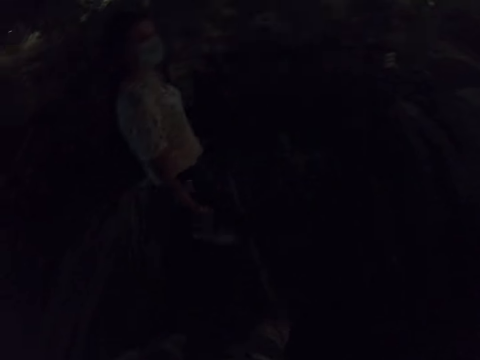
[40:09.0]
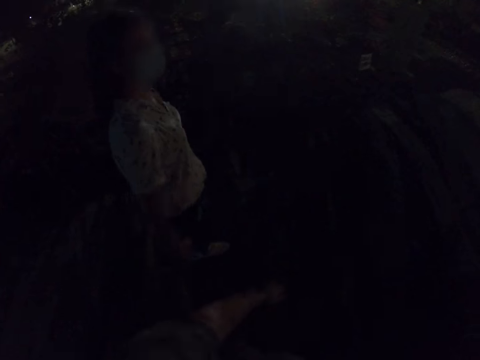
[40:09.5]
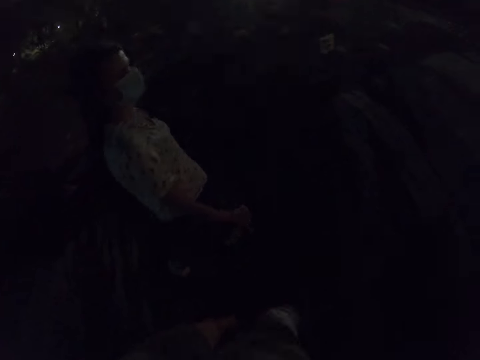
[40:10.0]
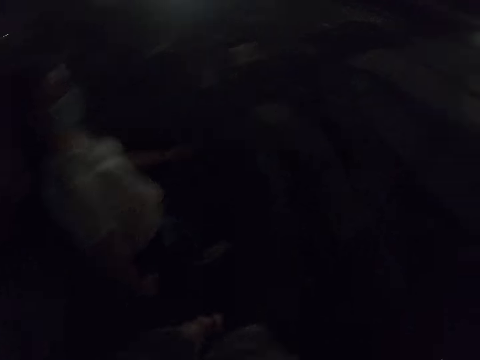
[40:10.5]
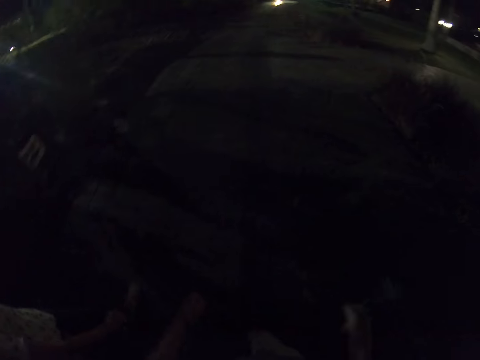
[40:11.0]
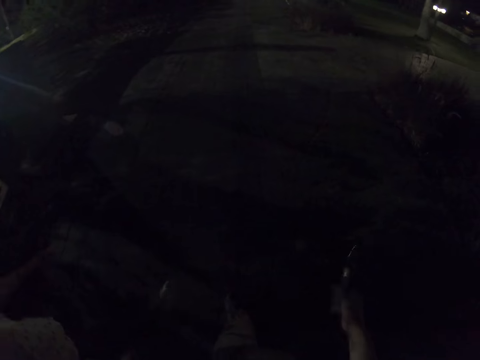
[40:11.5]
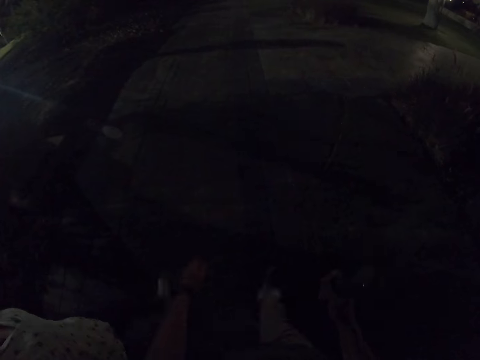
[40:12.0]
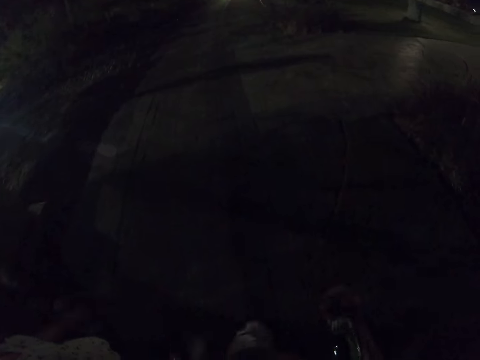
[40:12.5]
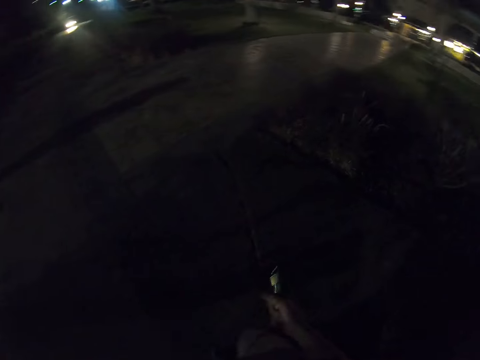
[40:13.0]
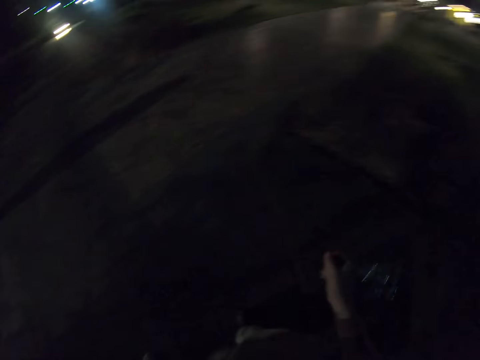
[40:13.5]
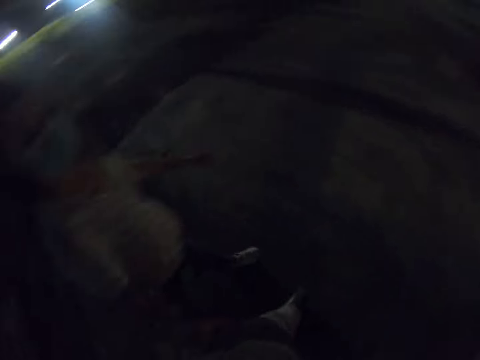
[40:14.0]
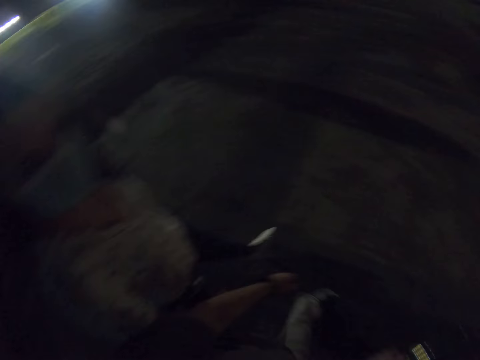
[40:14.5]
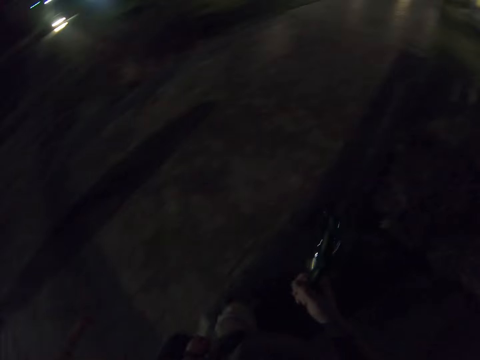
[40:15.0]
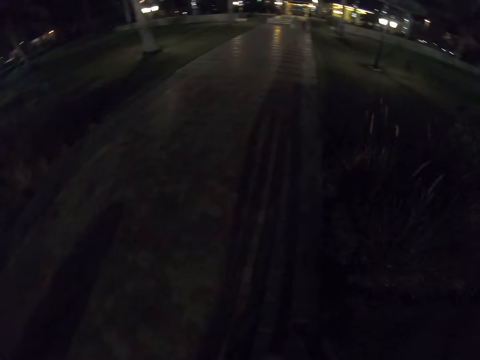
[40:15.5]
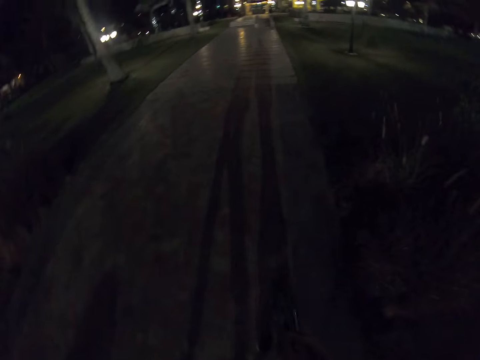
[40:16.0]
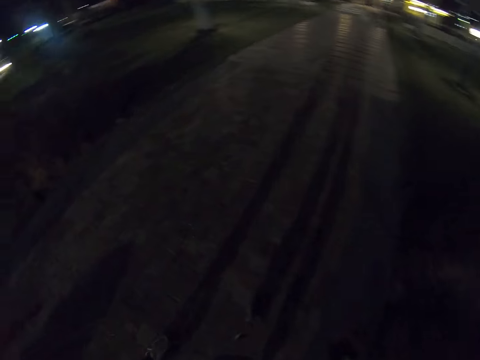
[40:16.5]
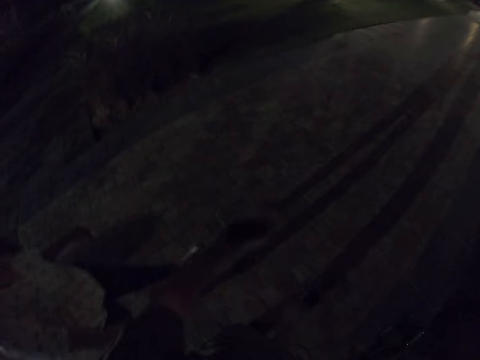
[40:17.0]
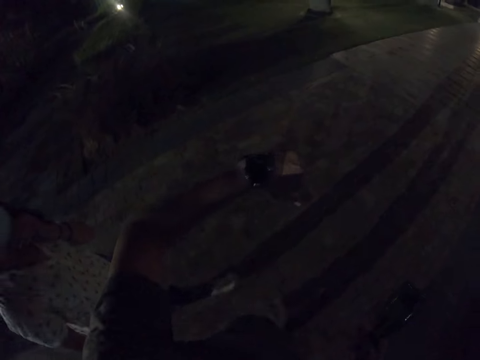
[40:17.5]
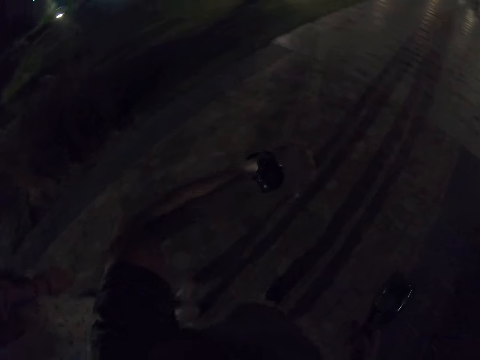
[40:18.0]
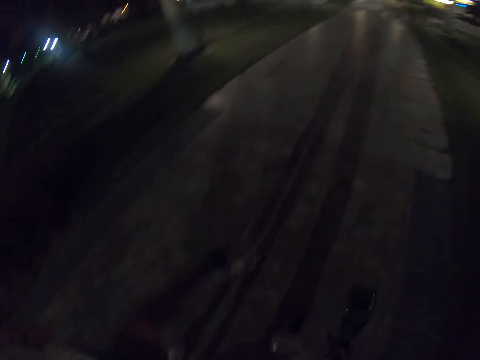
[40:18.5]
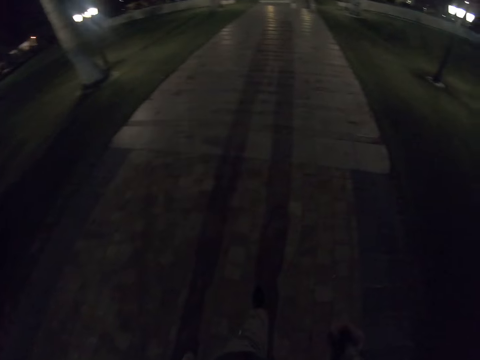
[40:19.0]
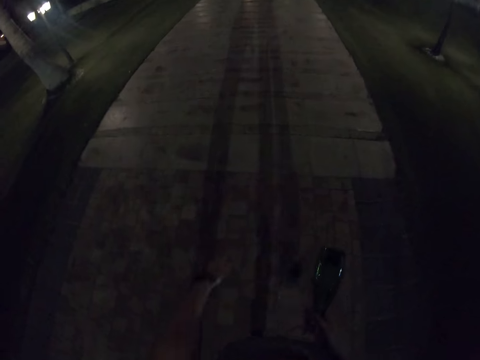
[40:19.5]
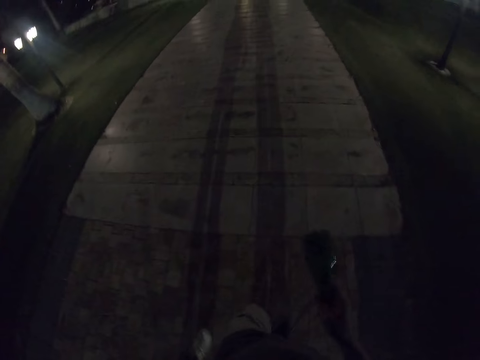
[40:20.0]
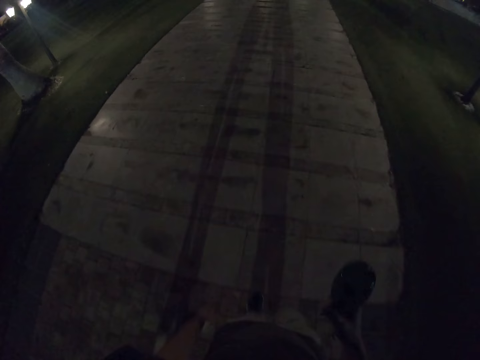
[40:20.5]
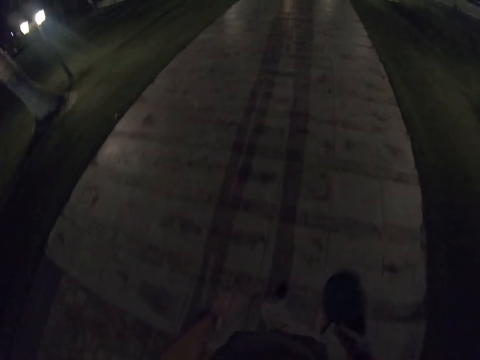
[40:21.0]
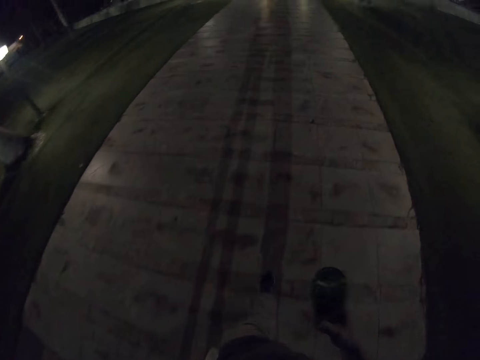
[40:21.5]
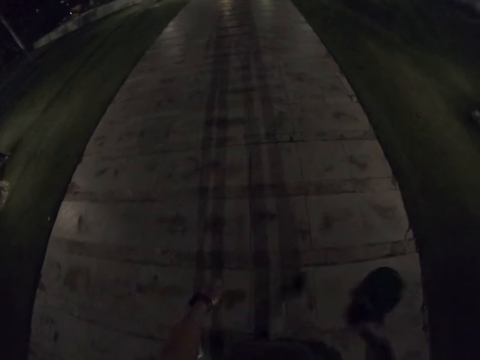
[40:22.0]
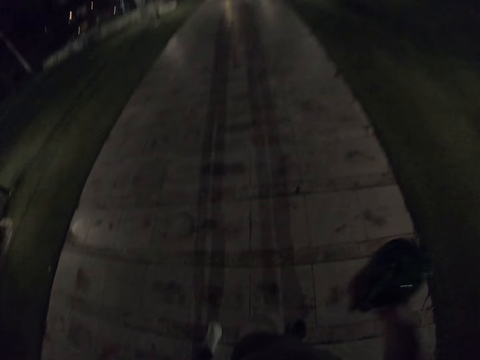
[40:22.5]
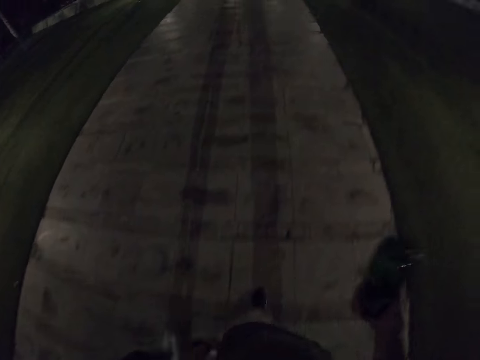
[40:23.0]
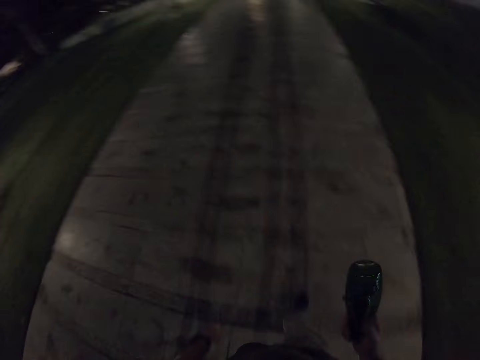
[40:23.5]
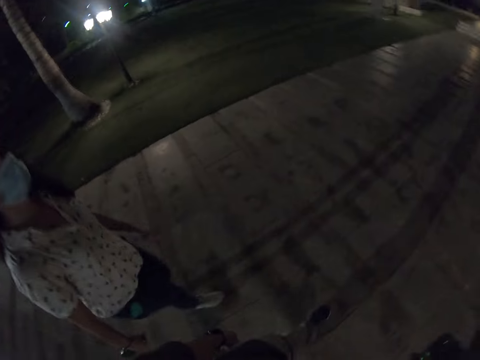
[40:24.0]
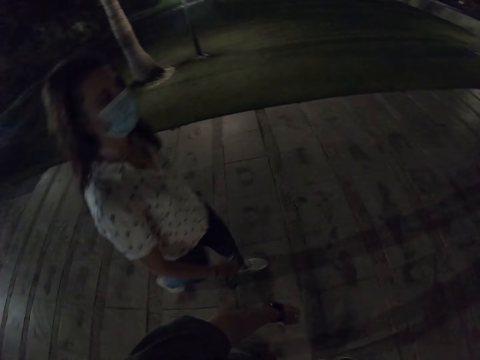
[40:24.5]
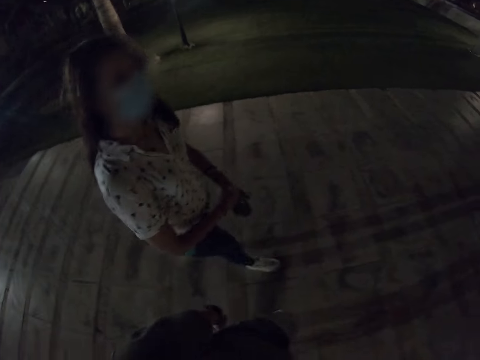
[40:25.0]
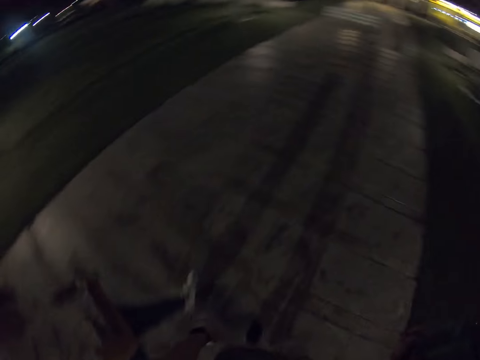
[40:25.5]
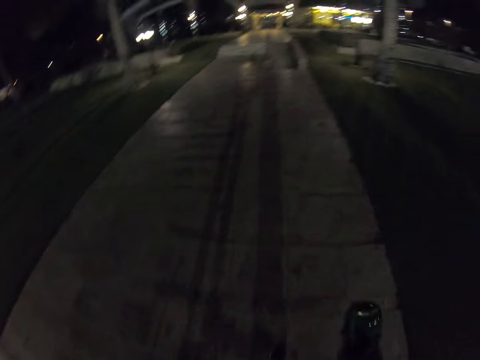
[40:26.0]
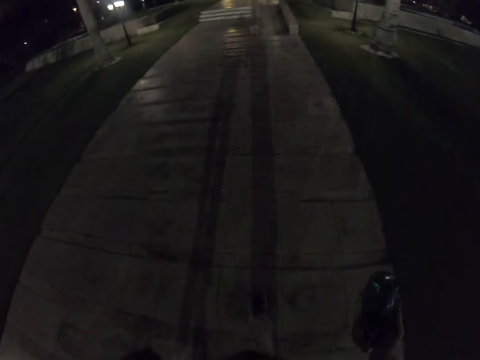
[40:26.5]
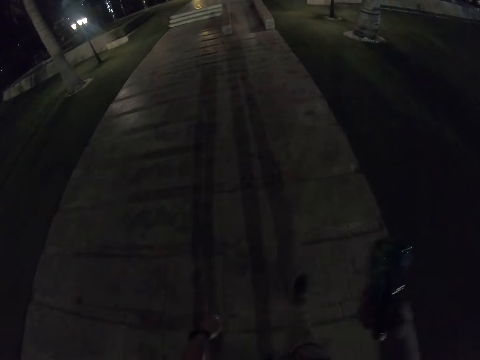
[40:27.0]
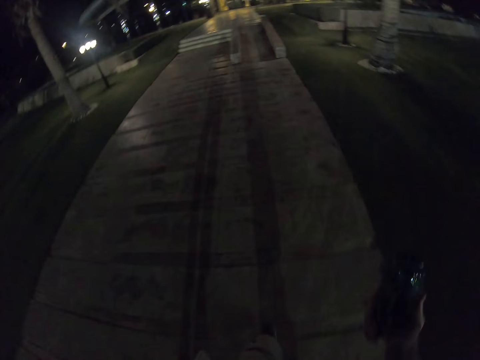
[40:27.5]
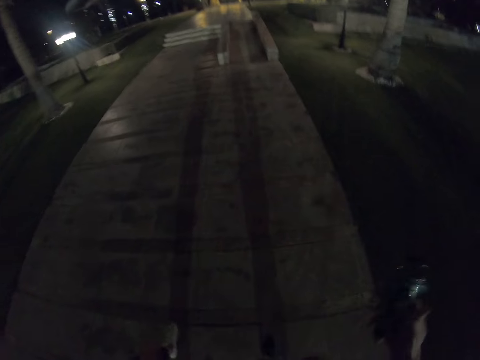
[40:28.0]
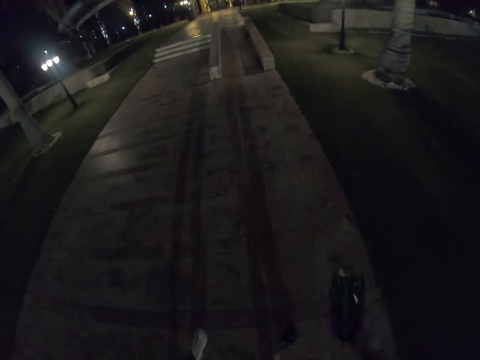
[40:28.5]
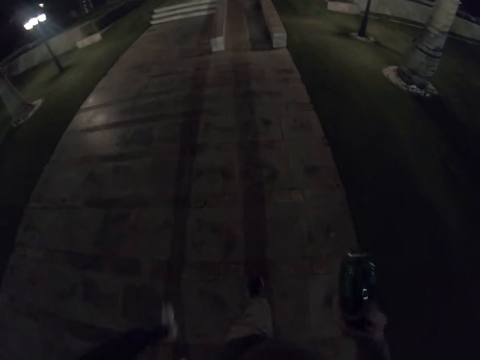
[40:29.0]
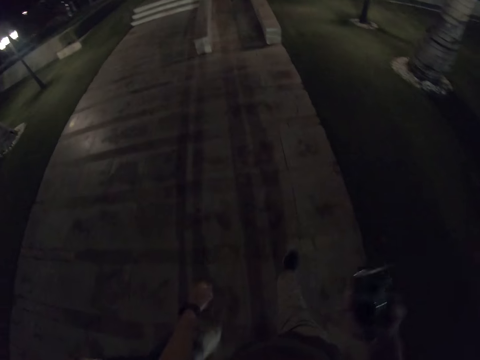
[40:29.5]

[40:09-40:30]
The camera wearer swings a bottle with the right hand. The camera wearer and a woman walk on the pavement and turn right on the pavement. The camera wearer views the watch on the right hand. He gestures out with his hand. He walks on the field. He swings the bottle with the right hand. The woman transfers the bottle to the left hand.

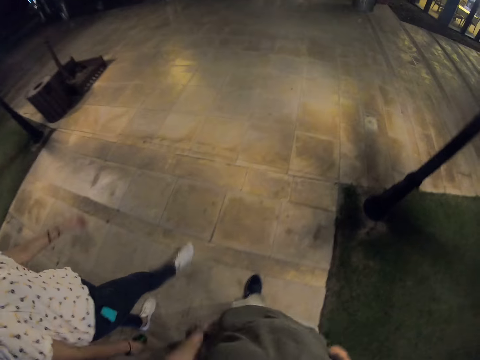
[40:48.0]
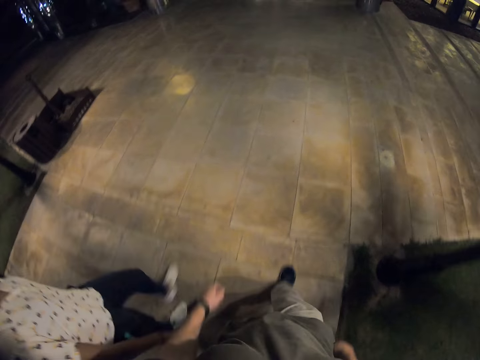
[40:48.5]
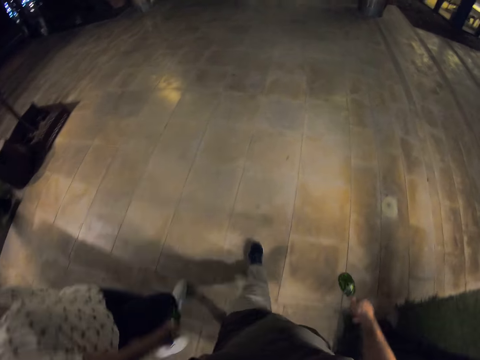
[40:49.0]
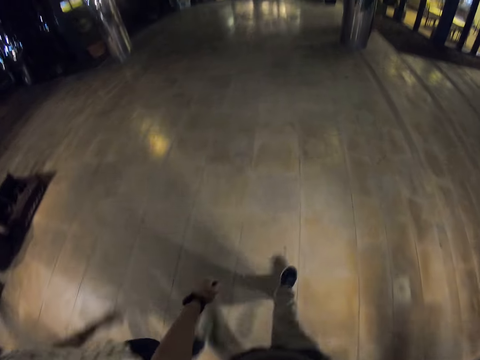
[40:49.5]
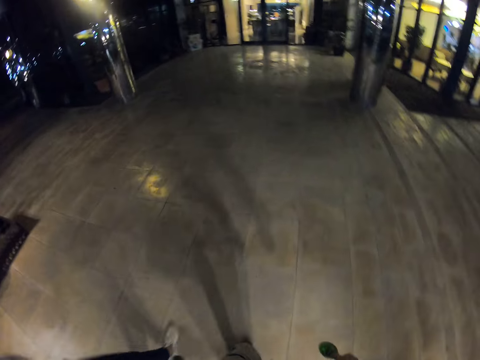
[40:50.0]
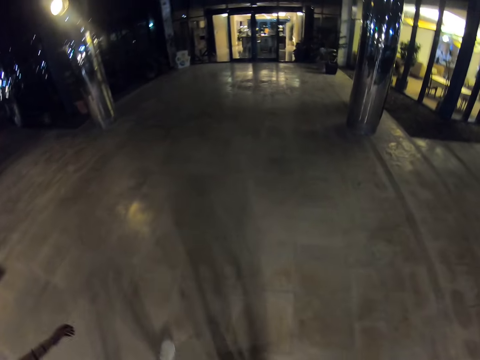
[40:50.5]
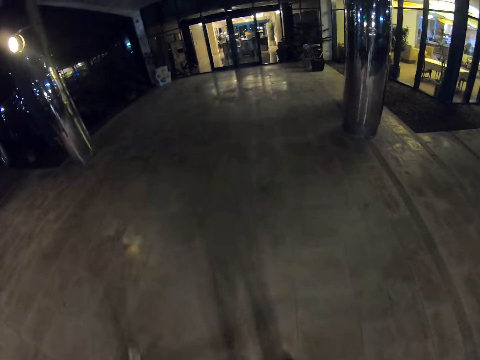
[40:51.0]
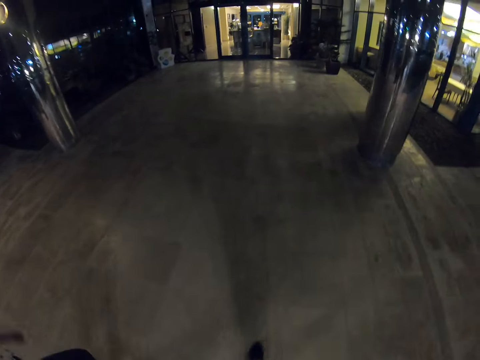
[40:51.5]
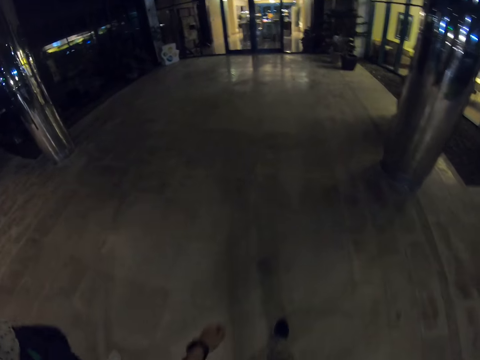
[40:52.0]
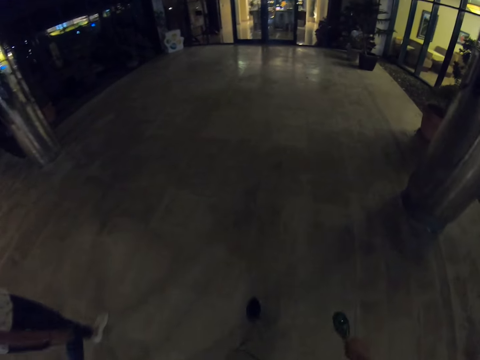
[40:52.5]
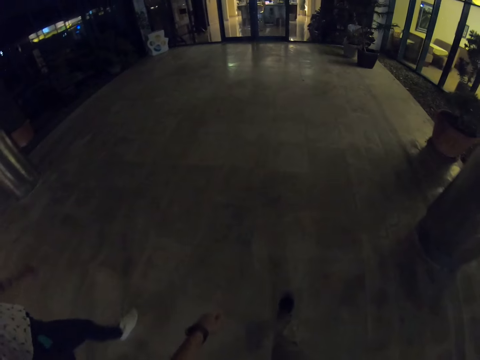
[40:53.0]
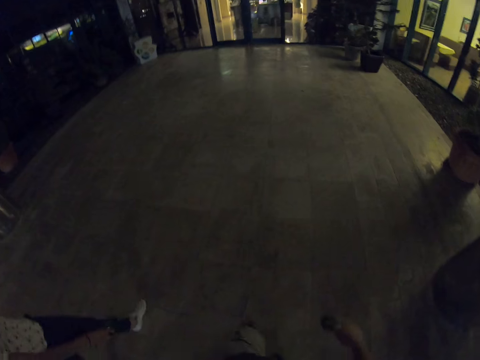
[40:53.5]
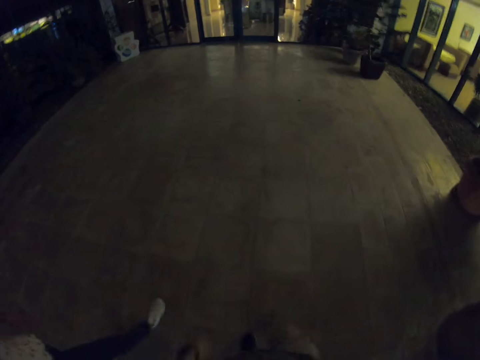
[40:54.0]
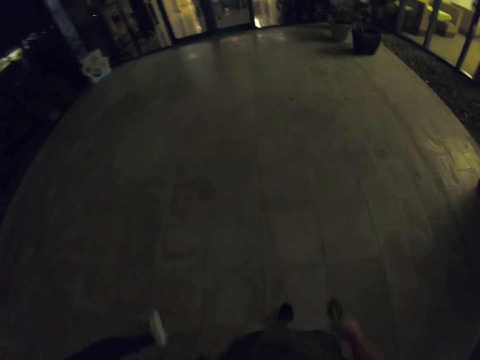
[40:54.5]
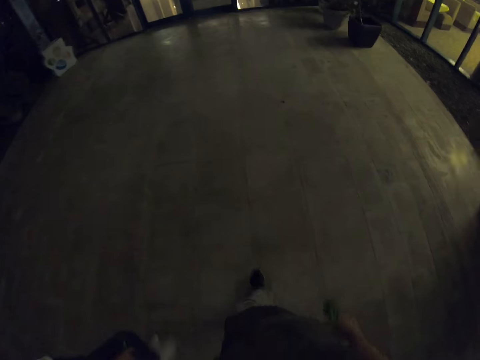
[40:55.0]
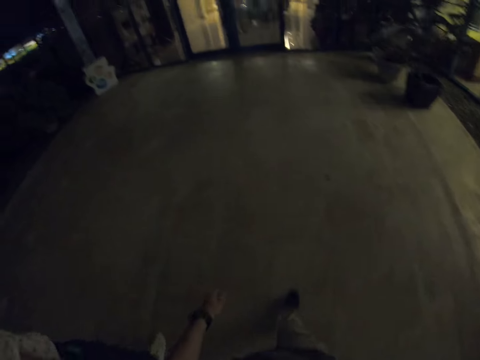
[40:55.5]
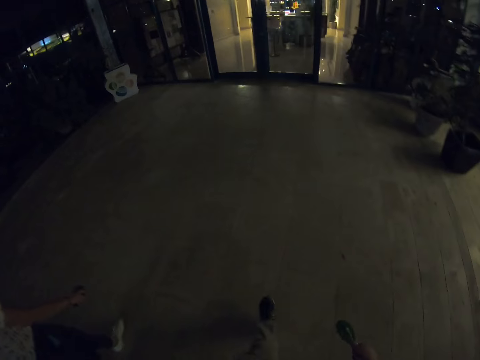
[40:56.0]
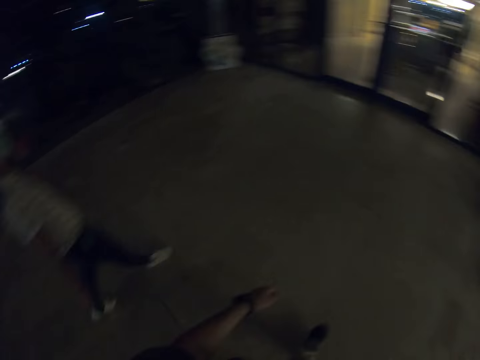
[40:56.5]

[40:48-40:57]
The camera wearer walks along the path. They walk towards the building.
